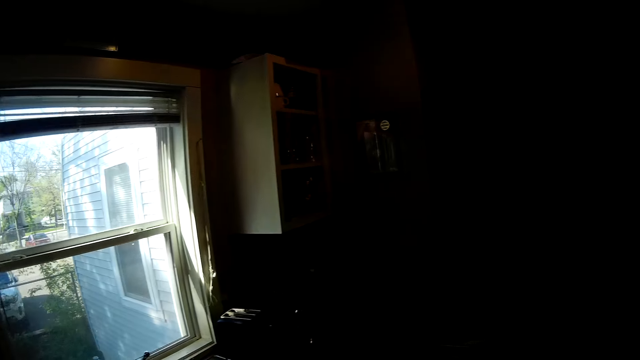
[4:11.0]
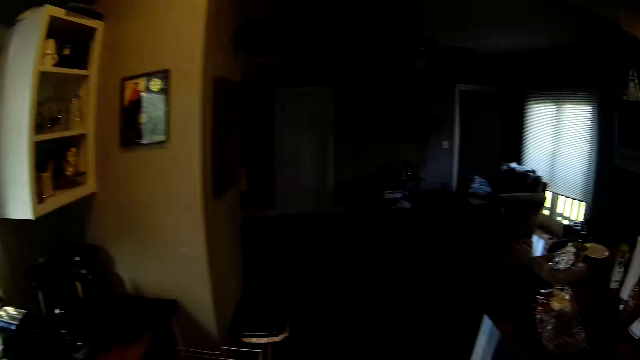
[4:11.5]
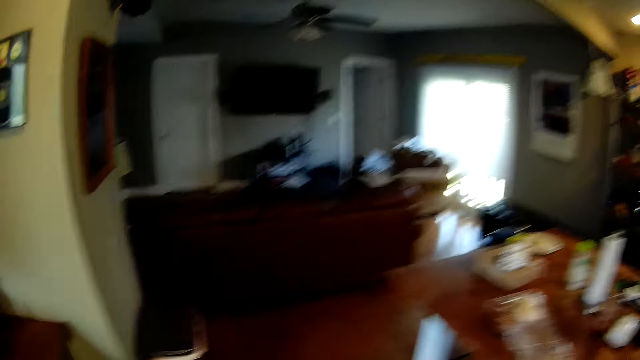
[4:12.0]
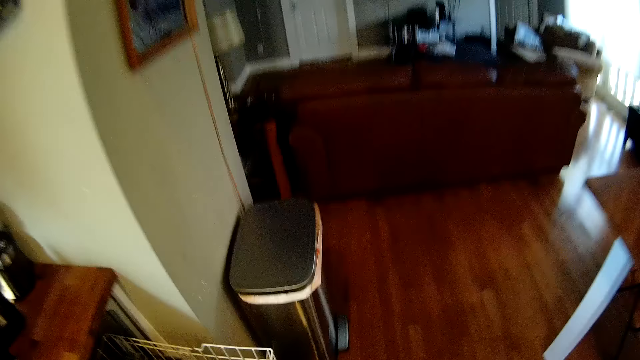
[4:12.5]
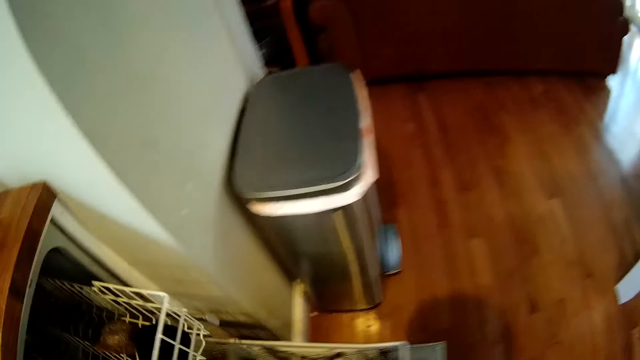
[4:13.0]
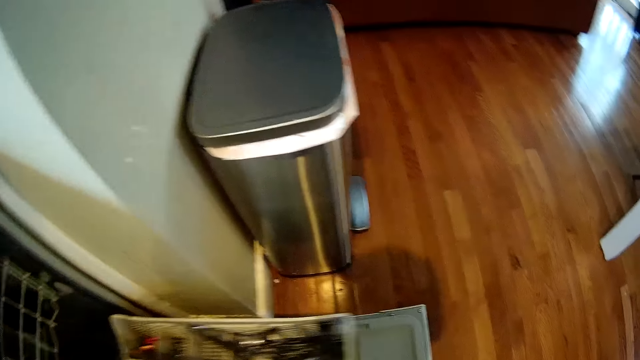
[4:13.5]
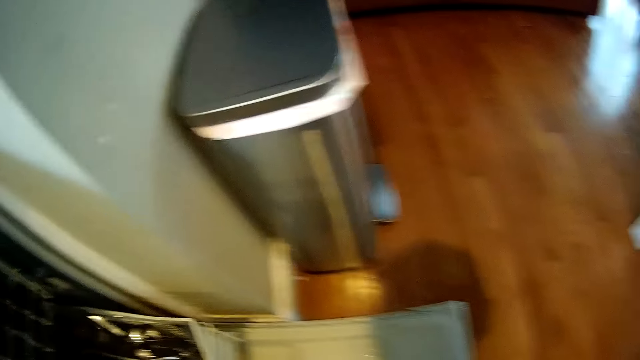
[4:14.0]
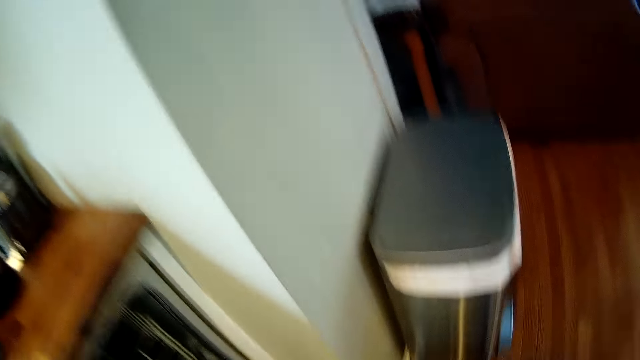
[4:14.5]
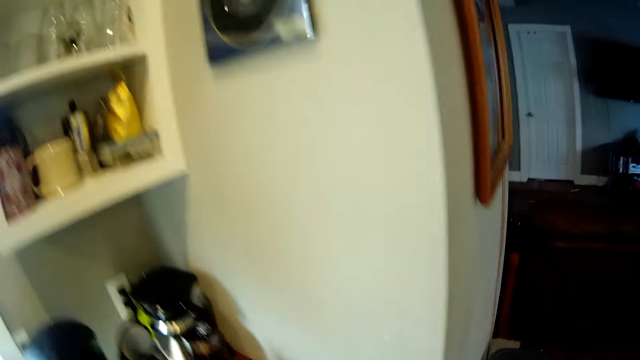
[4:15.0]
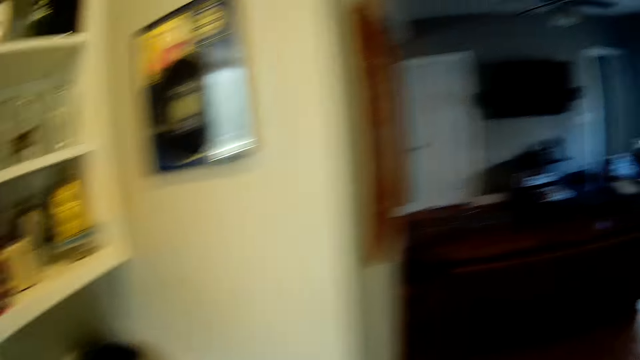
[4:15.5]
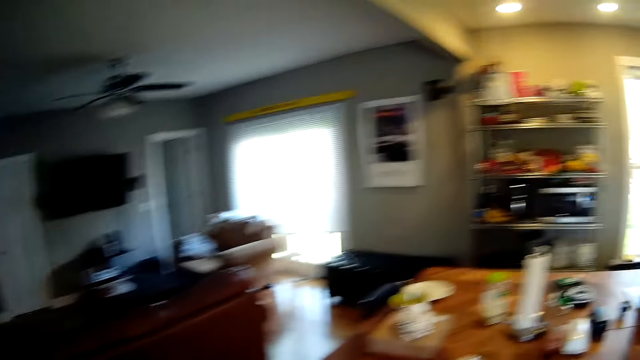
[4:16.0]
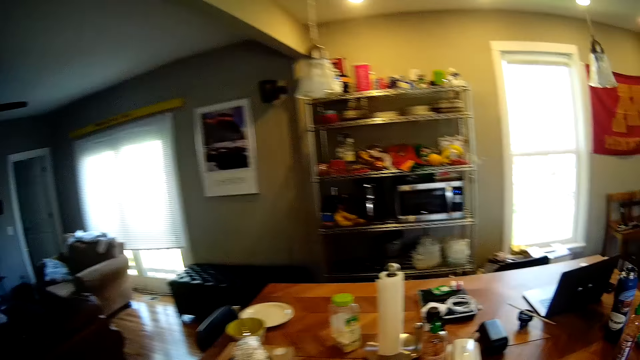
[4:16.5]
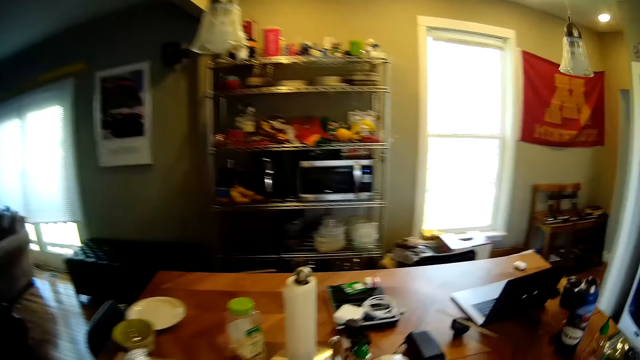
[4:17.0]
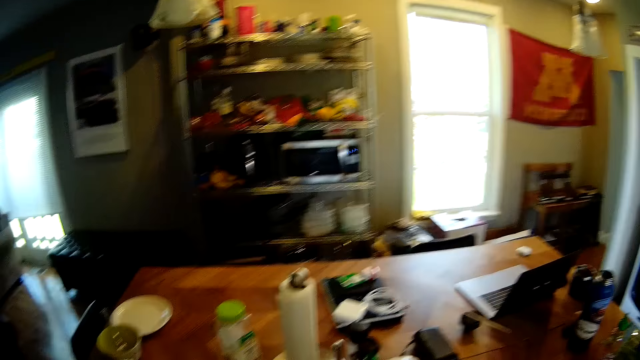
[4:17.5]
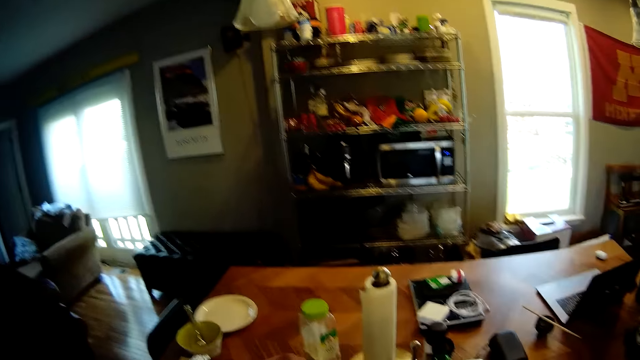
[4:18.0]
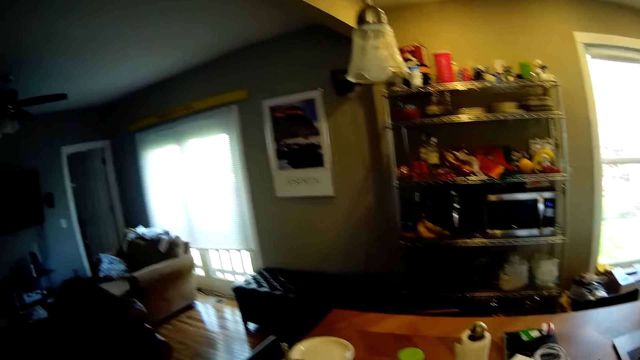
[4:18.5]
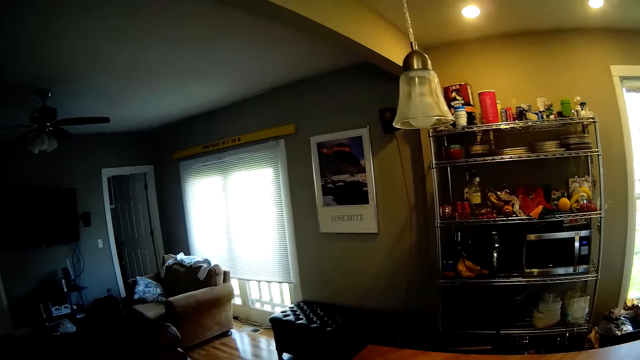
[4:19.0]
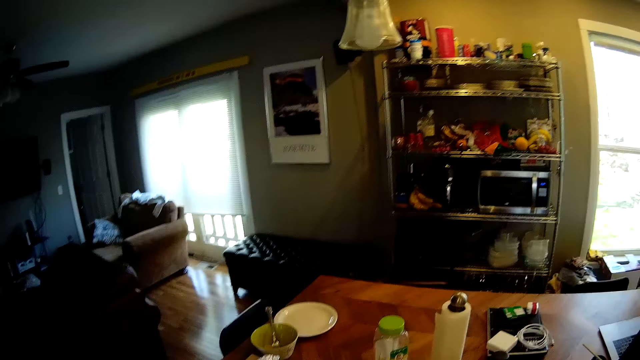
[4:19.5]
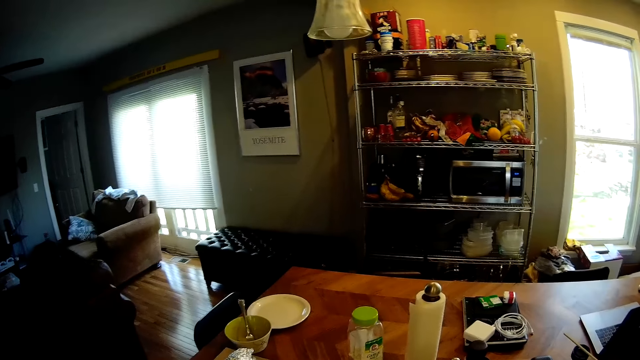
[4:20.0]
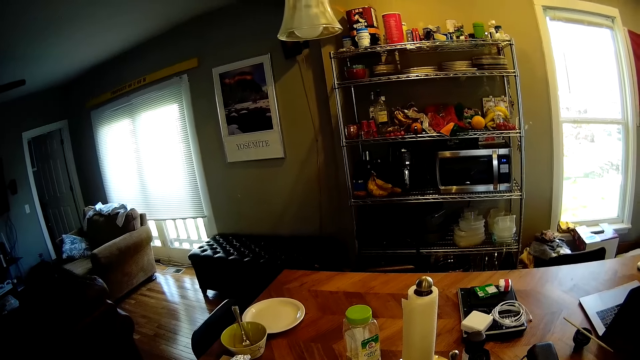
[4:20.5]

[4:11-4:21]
The camera wearer pushes in the aluminium basket into the cabinet with his right hand. He pushes in the aluminium basket into the cabinet with his right hand again. He moves around.

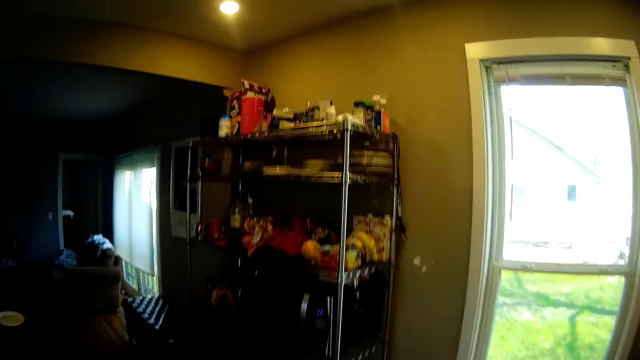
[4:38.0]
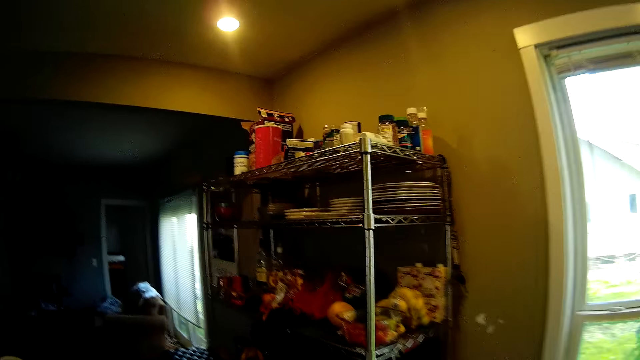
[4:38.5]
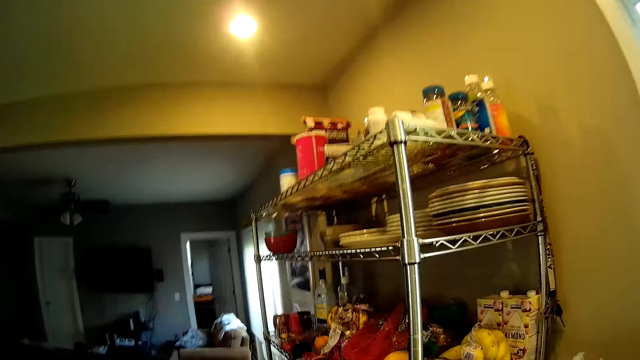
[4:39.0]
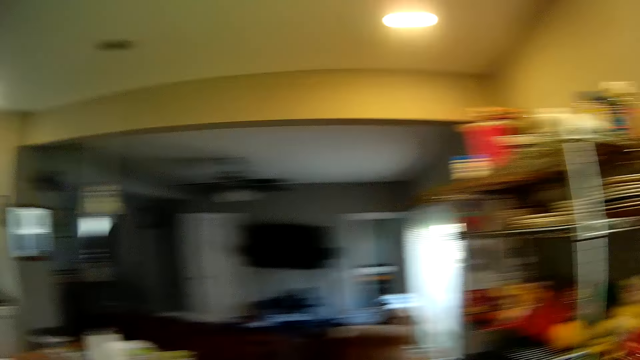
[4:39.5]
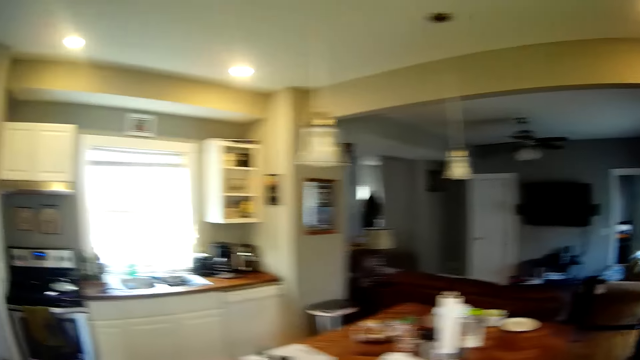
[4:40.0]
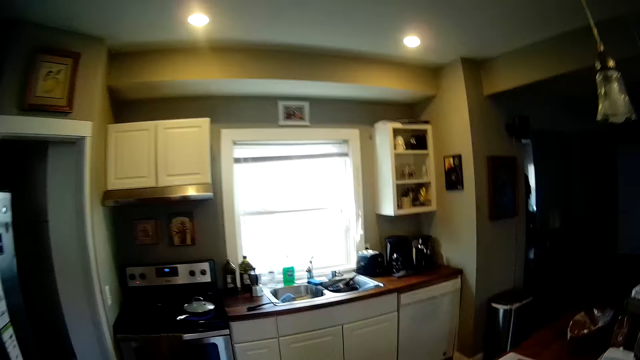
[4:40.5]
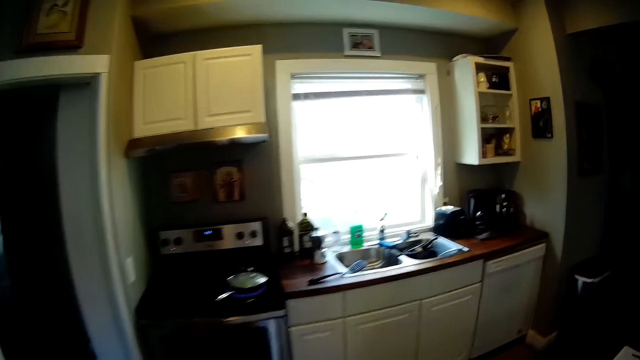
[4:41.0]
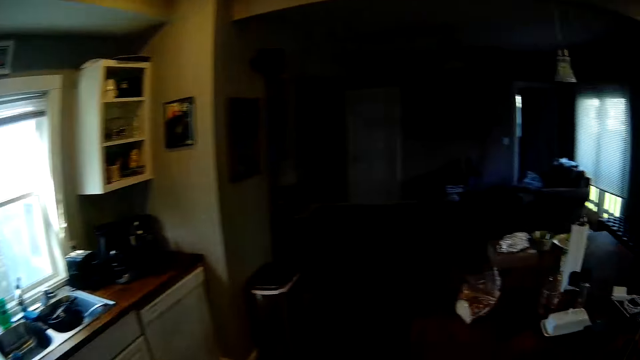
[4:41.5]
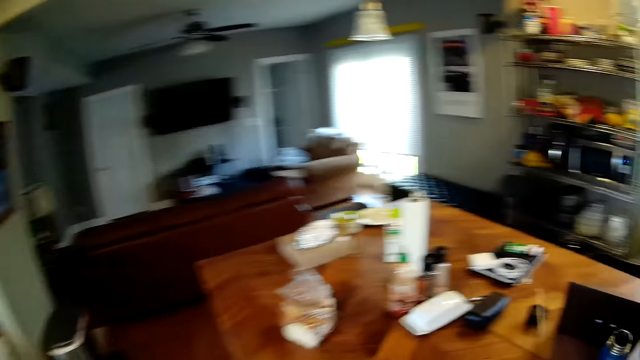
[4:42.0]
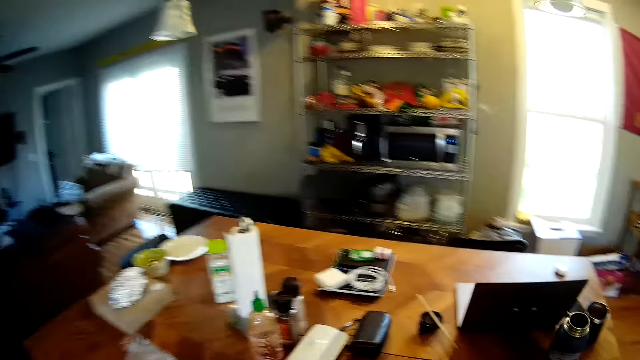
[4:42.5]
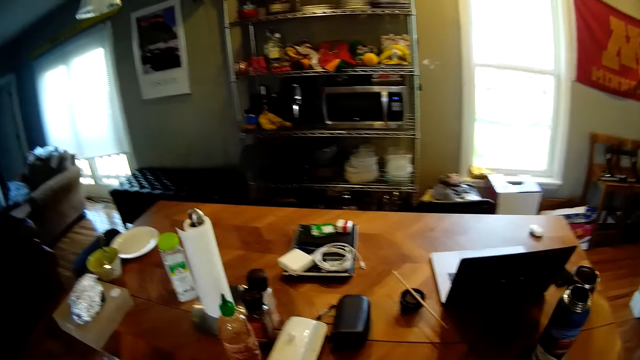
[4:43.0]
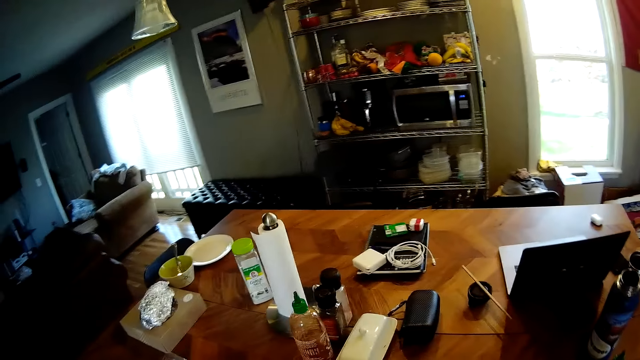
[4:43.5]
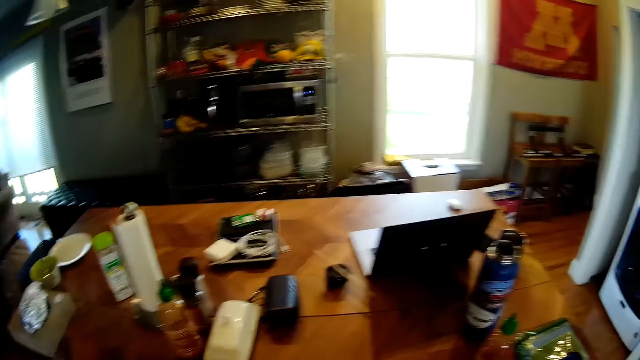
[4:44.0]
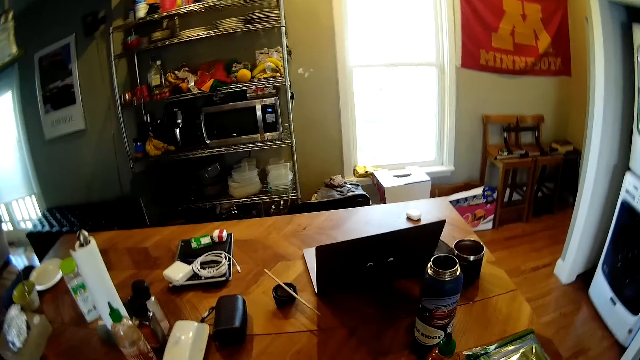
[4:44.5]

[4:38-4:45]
The camera wearer picks up a pack of tomatoes from an aluminium rack with his right hand.

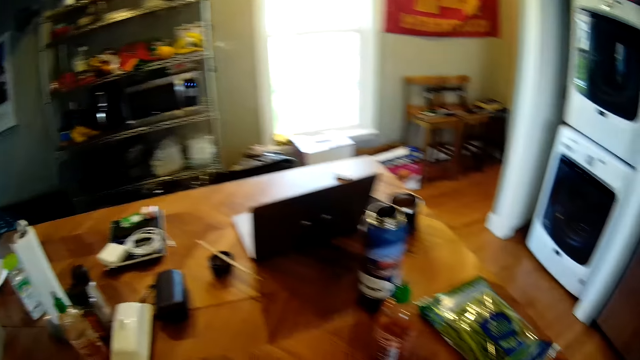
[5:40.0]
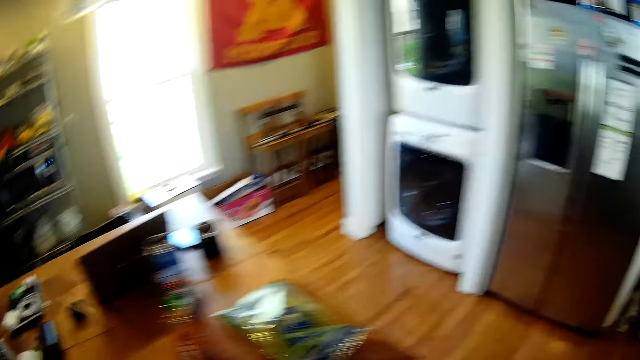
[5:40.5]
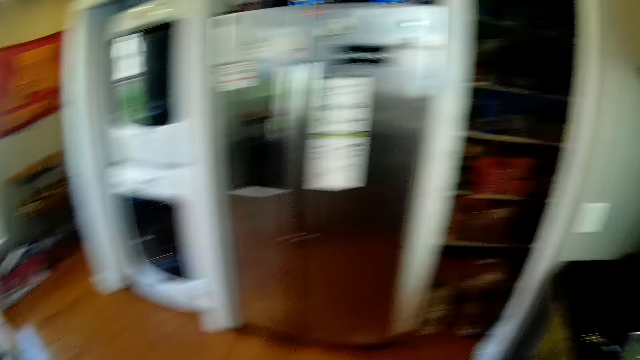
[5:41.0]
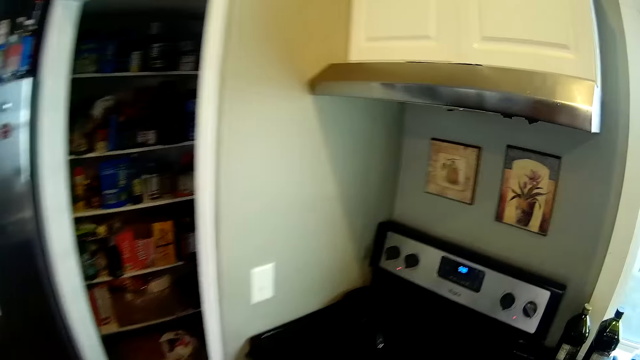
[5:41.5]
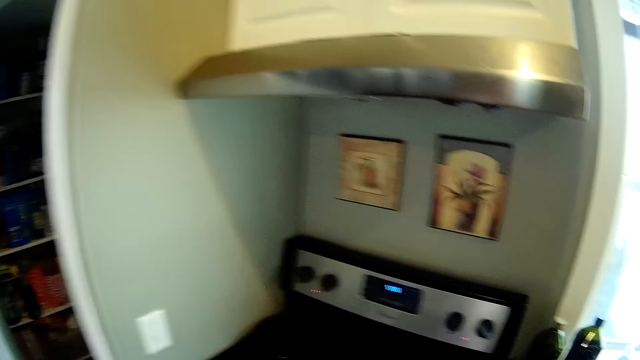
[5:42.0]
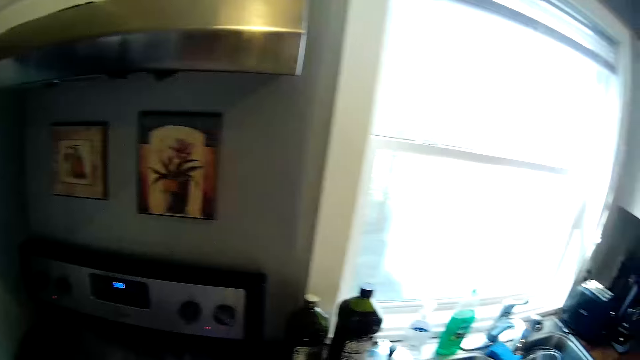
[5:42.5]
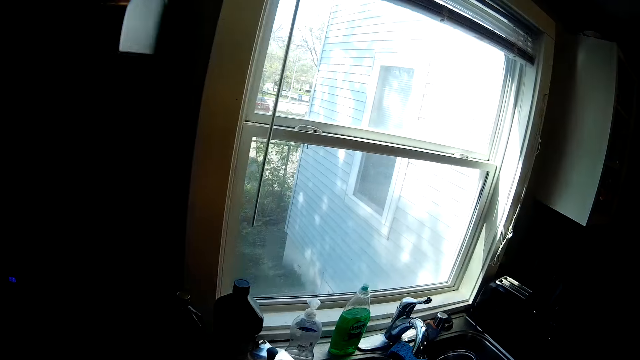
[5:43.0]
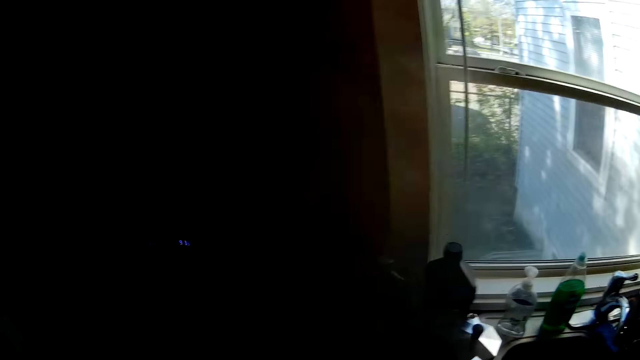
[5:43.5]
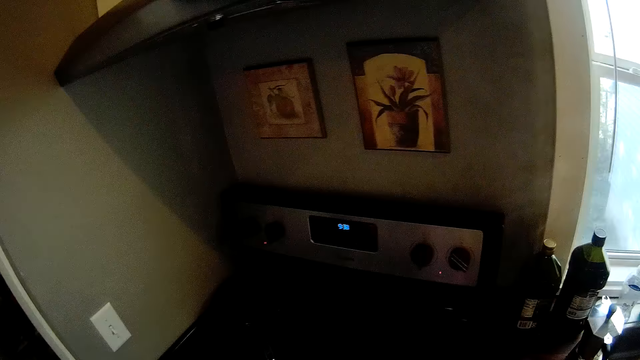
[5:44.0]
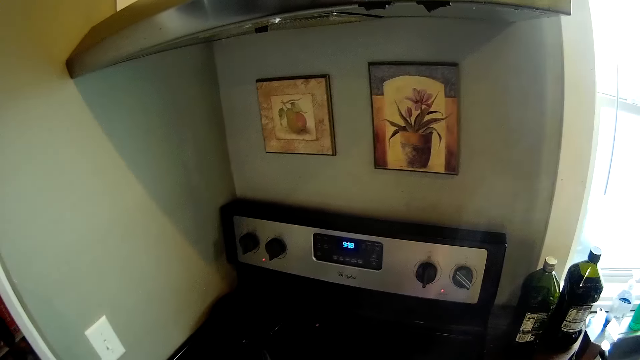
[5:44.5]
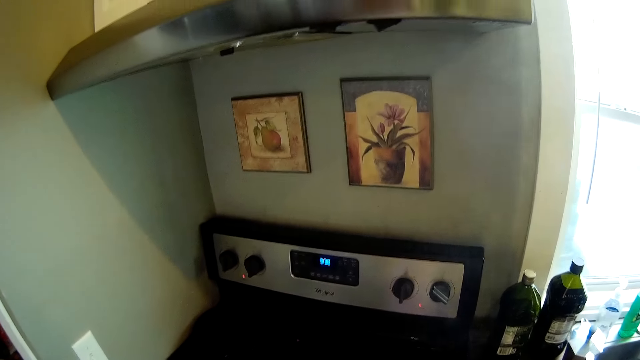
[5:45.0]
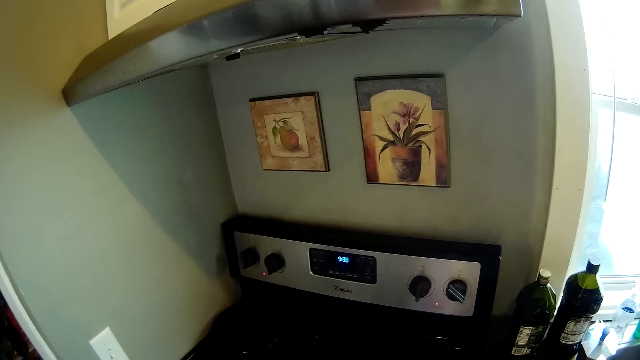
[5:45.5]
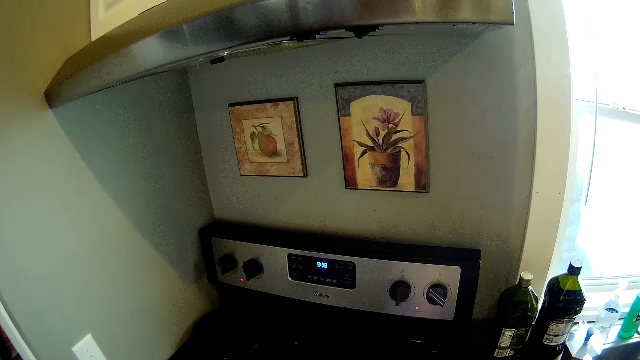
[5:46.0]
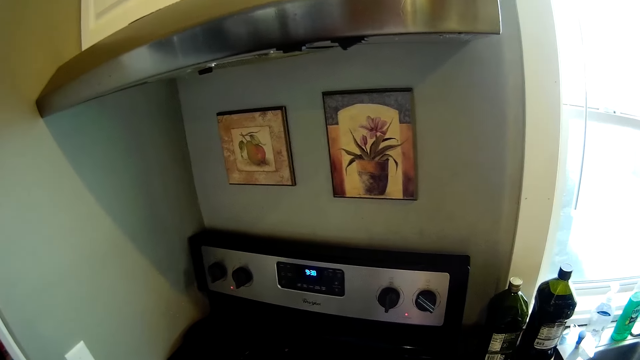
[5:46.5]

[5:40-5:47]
The camera wearer walks to a stove.
